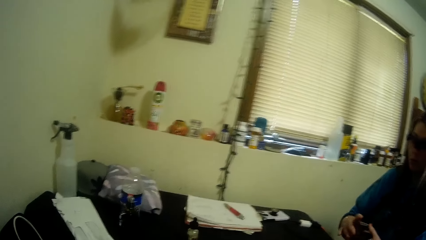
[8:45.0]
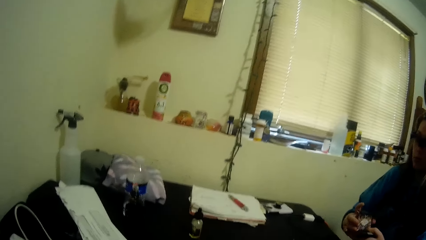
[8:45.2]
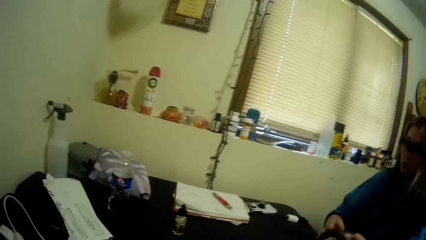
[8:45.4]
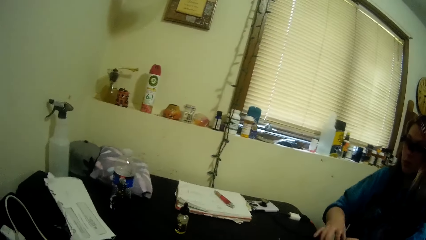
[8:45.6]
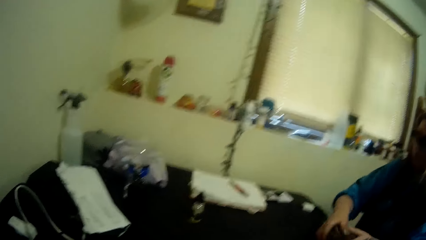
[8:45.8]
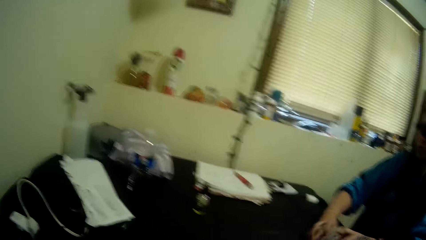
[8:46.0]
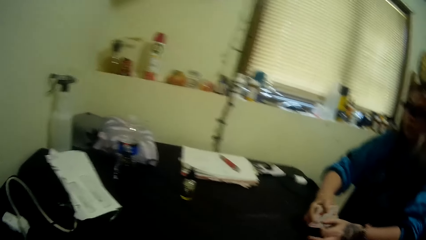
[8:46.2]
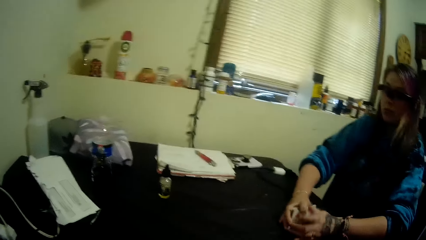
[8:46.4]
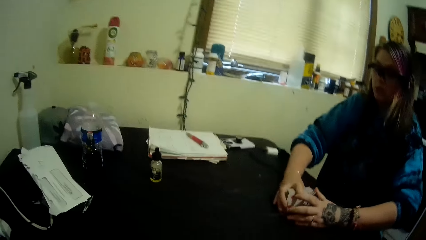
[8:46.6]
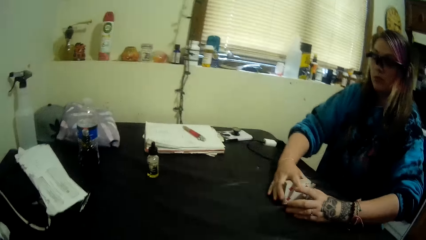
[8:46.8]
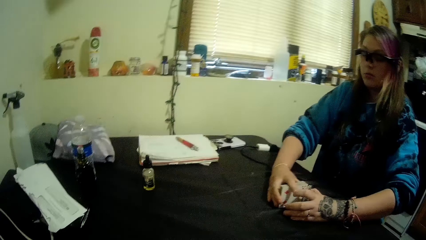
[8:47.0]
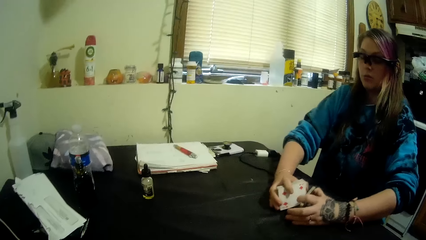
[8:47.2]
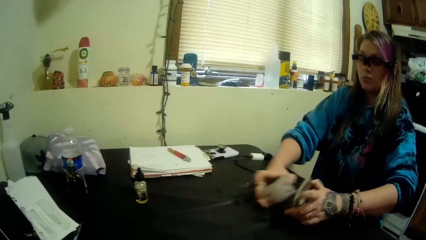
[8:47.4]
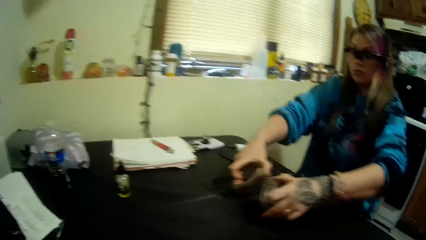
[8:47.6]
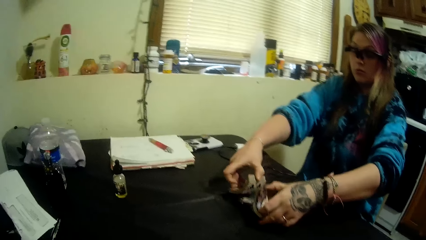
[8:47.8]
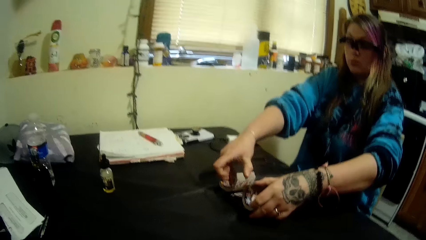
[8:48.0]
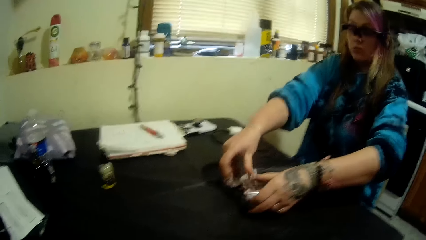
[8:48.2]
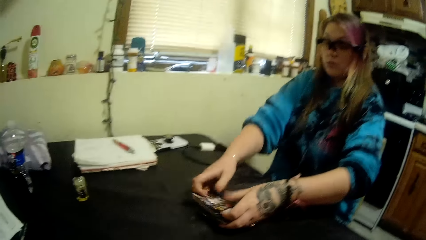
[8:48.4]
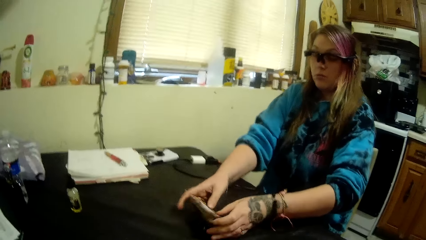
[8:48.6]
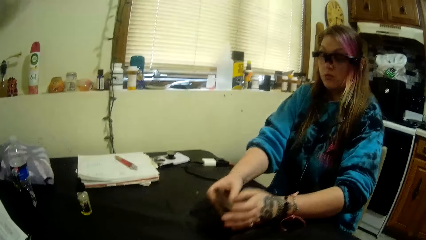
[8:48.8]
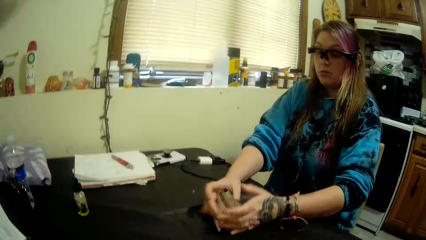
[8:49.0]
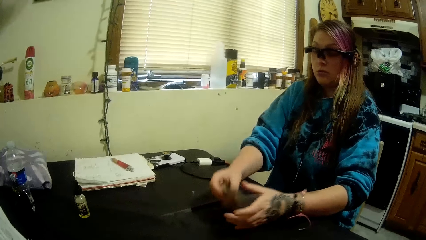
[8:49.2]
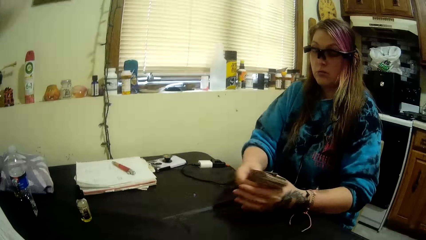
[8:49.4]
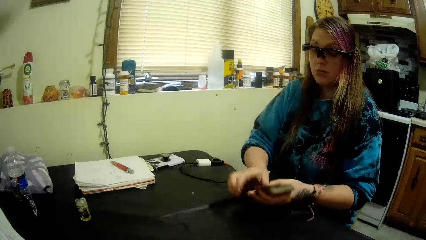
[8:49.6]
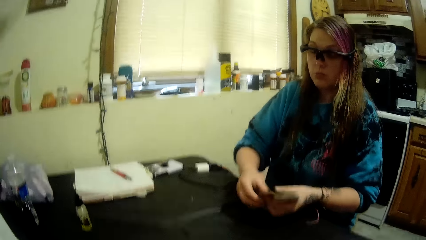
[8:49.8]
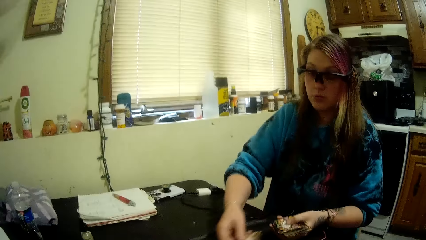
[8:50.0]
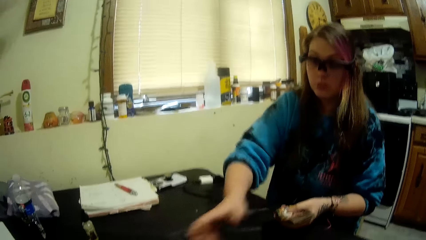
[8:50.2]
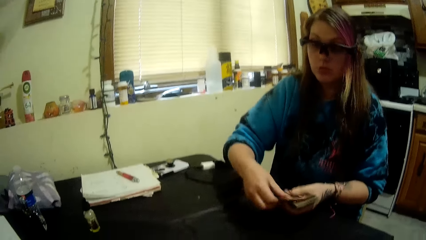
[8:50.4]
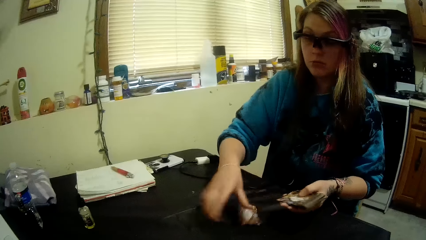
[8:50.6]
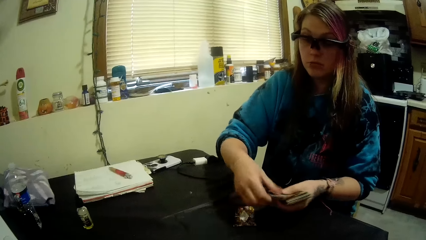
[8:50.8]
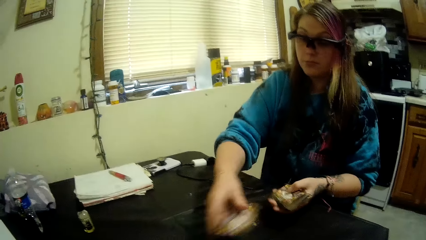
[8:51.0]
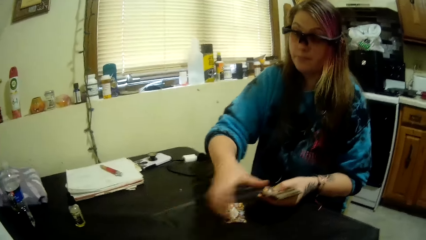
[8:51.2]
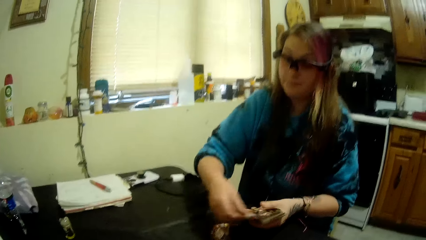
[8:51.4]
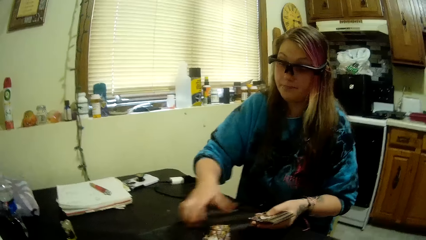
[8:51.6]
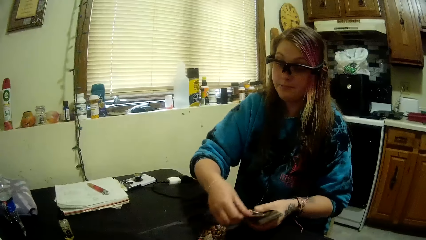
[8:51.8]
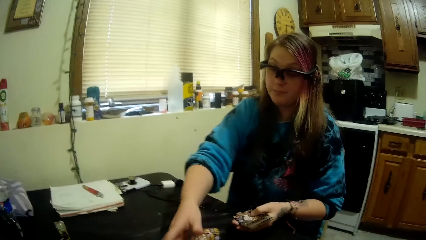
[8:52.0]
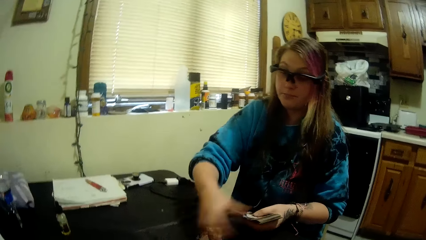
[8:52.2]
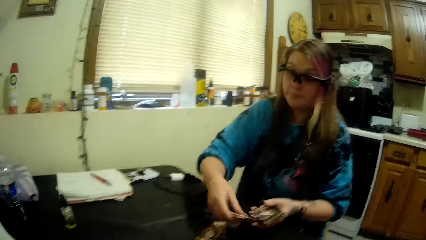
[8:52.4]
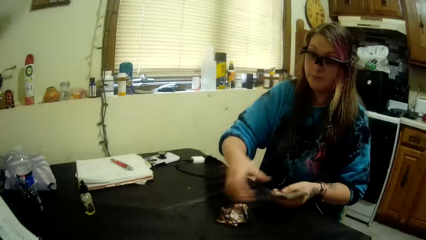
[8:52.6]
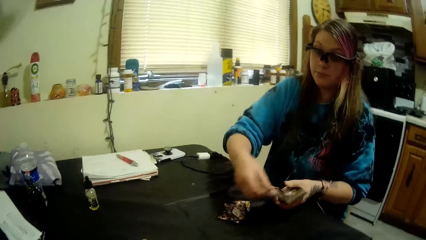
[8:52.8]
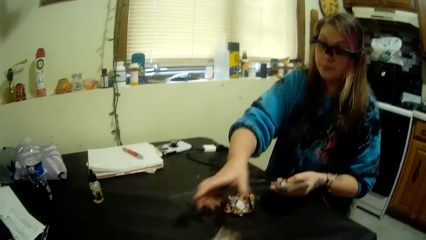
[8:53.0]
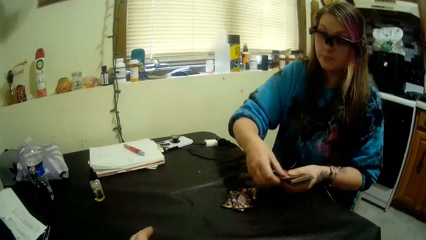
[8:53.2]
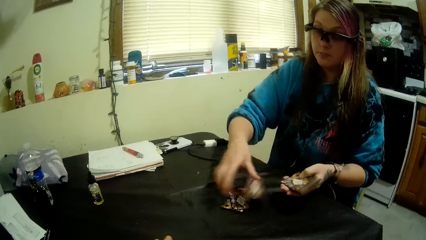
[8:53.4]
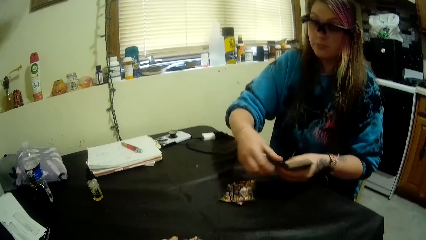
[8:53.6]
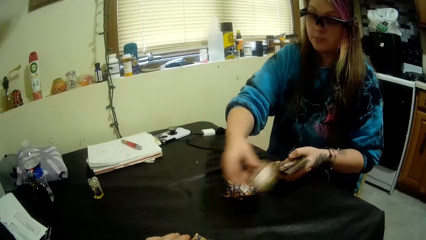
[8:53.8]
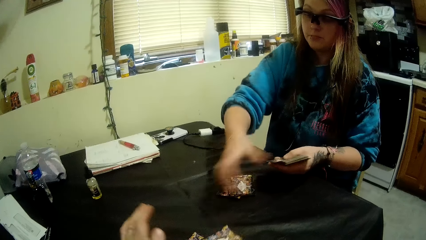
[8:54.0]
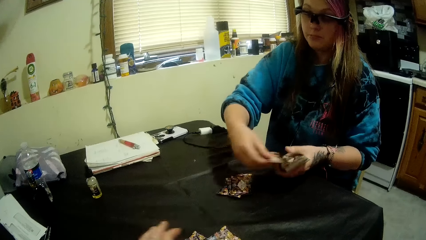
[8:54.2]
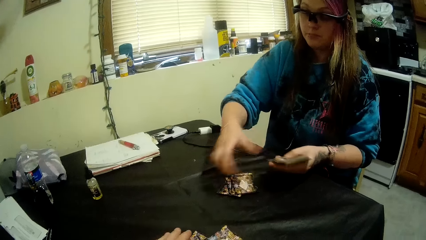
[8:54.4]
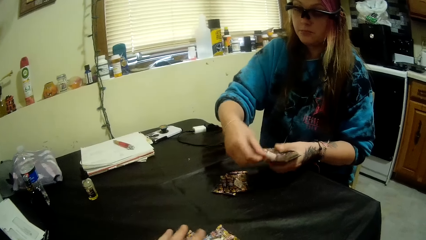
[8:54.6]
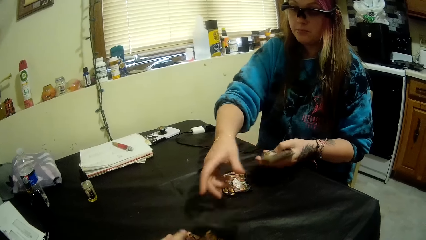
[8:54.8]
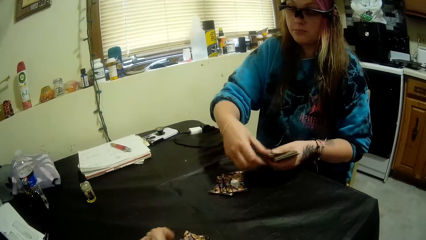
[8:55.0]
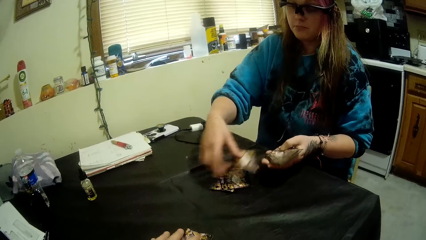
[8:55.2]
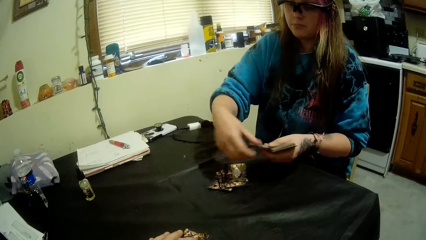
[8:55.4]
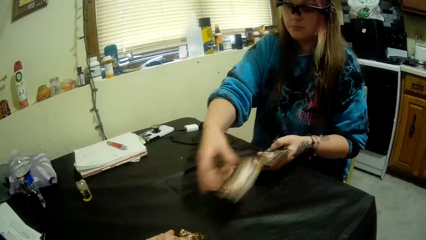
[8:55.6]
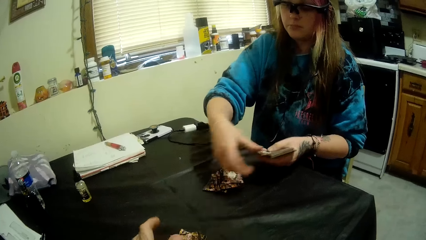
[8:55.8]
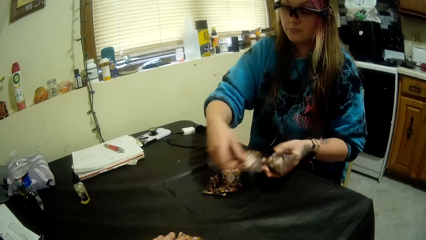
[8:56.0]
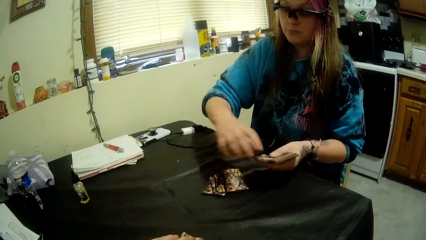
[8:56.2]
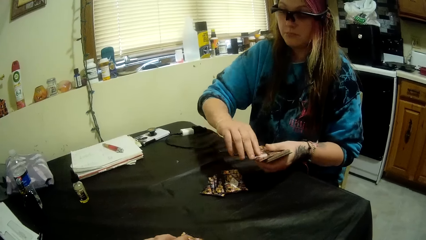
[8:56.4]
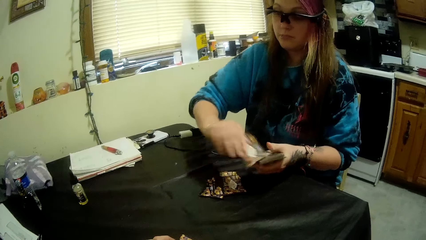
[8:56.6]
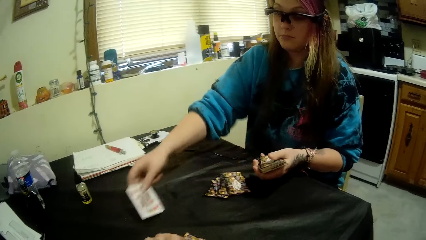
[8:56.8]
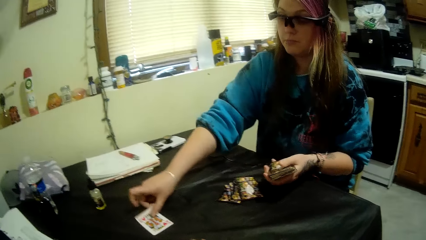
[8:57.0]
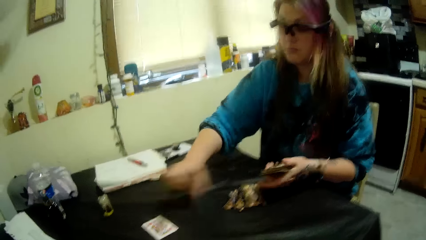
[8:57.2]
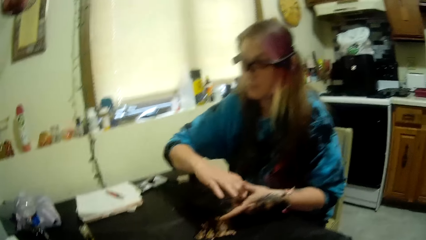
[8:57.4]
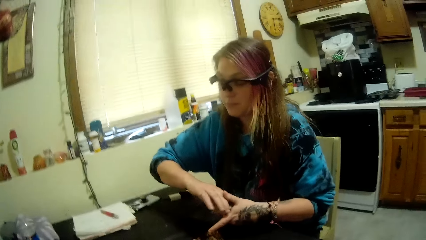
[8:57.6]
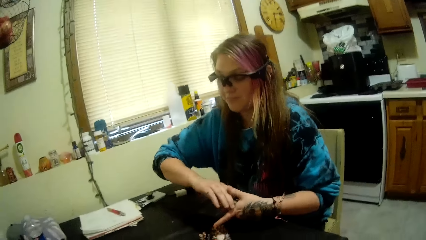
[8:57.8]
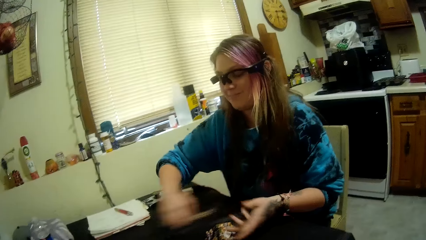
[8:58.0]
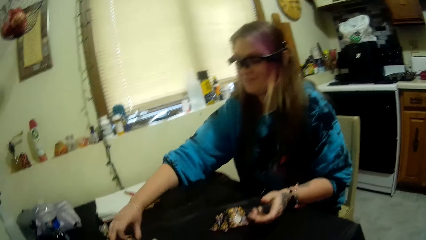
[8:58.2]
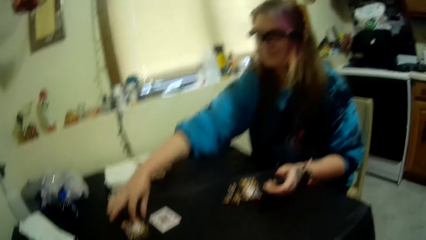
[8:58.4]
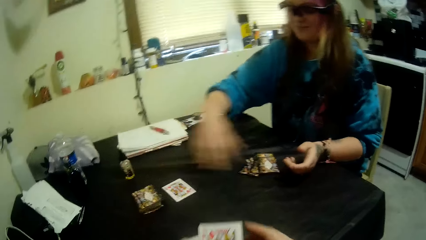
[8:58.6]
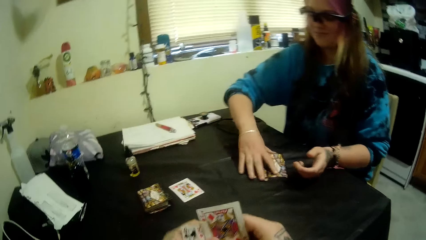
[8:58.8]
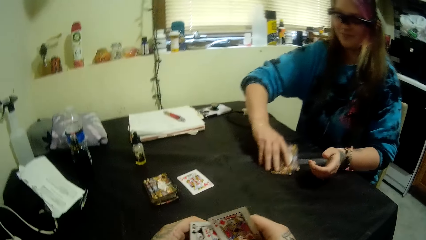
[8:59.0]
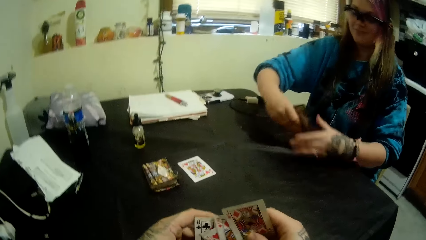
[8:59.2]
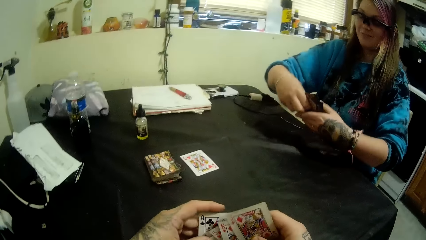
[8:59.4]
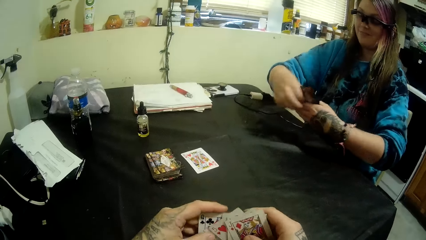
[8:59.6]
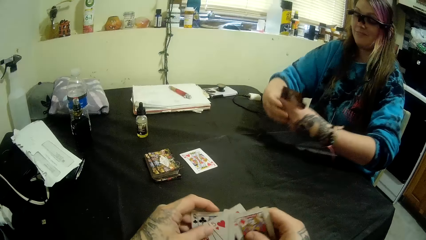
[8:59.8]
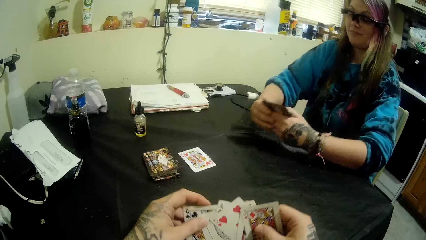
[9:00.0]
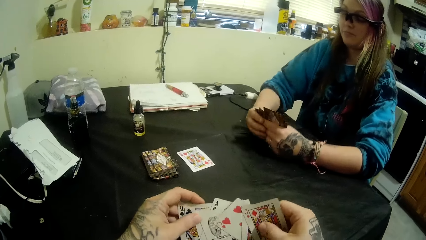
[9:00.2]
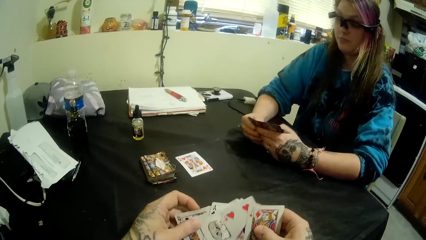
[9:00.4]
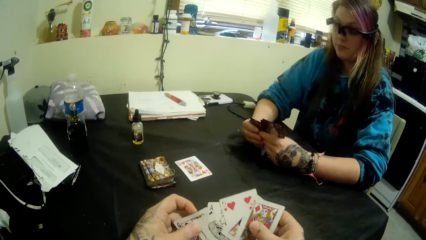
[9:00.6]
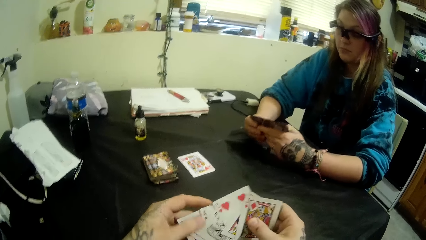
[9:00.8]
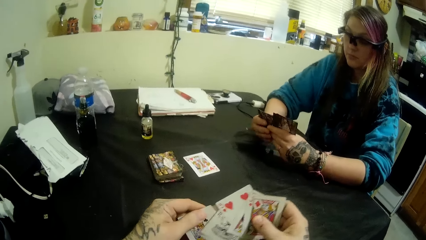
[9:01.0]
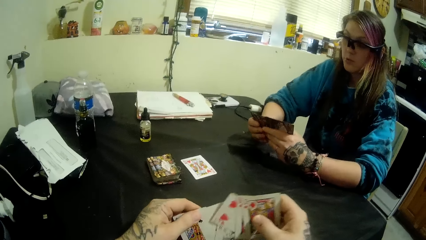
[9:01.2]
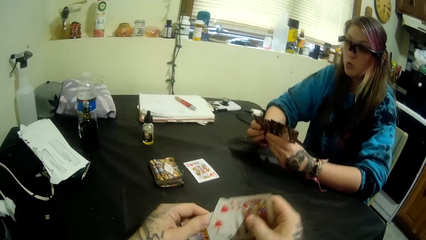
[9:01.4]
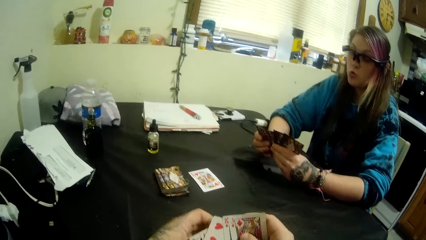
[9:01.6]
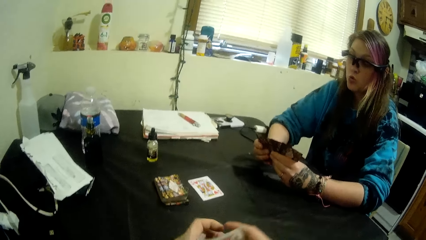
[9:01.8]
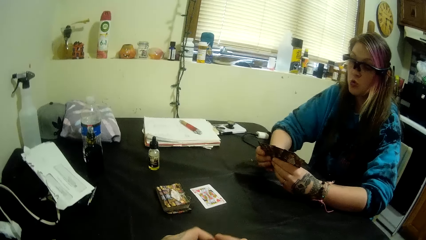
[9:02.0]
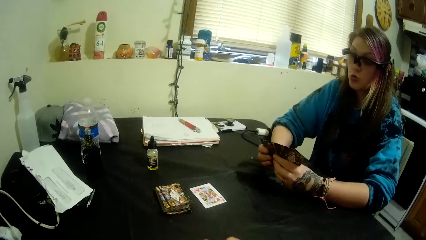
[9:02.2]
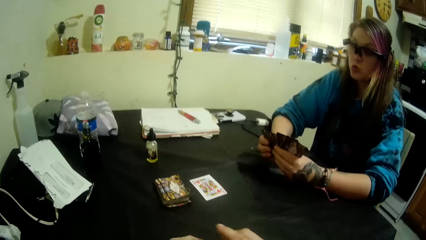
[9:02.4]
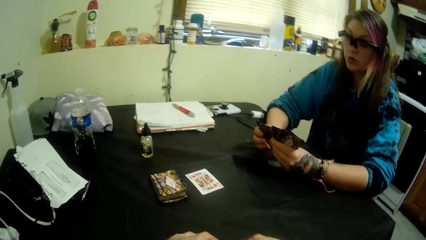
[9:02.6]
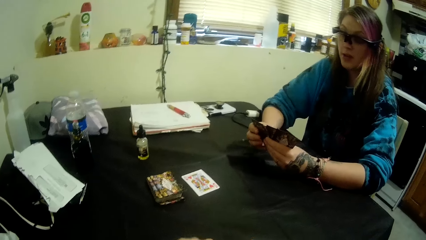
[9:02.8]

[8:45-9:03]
A girl shares some cards between herself and the camera wearer with her right hand. She cuts a card to the table with her right hand, places one card upside down, and places the deck of cards on the table with her right hand. She picks her portion of cards from the table with her right hand. The camera wearer assembles the cards.
